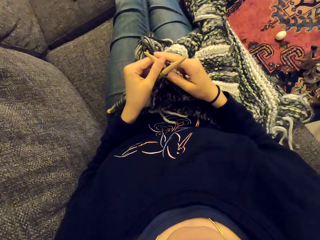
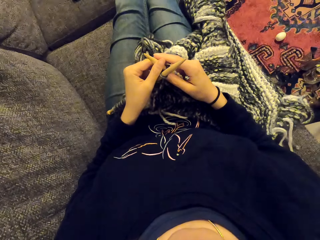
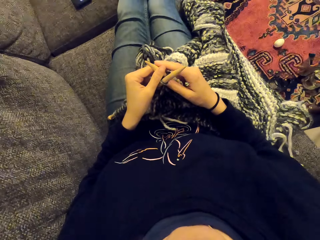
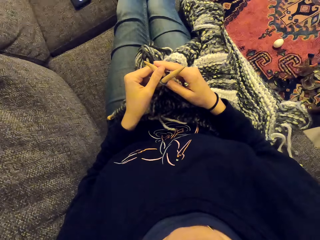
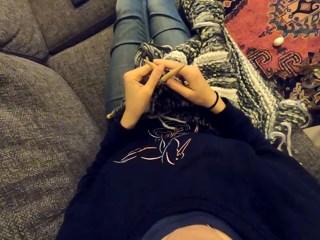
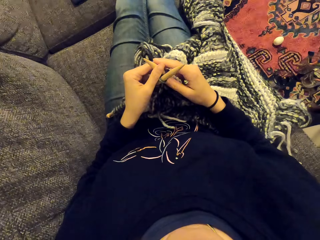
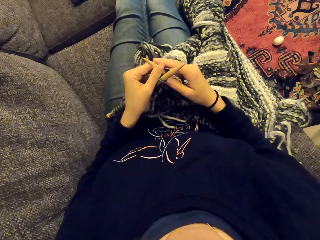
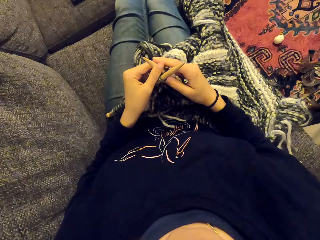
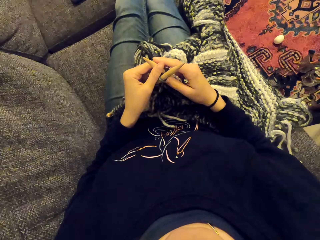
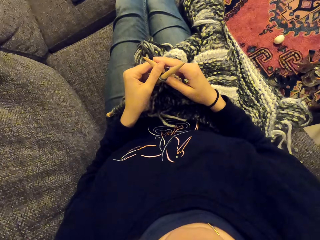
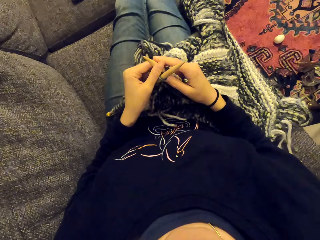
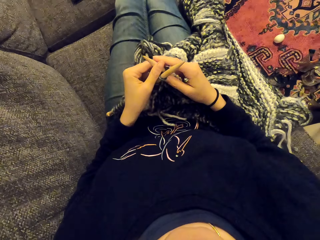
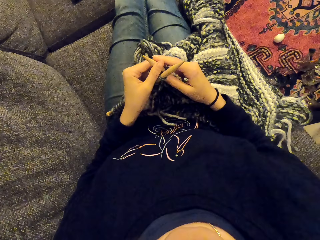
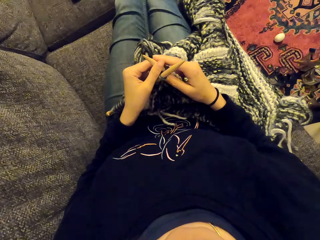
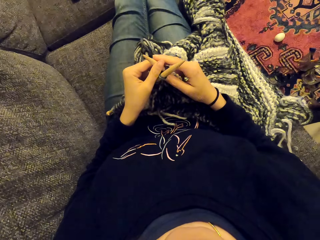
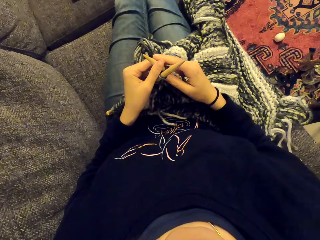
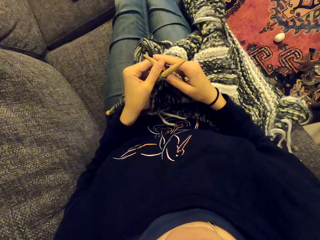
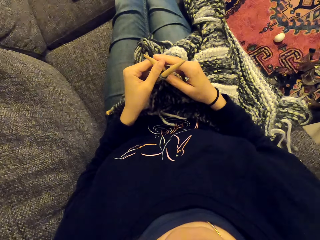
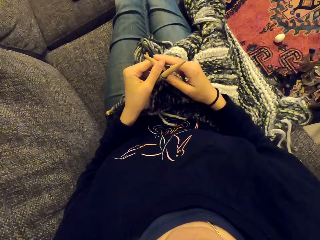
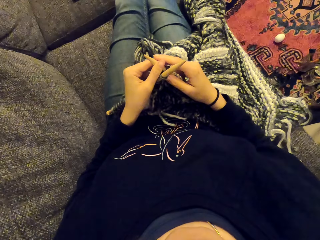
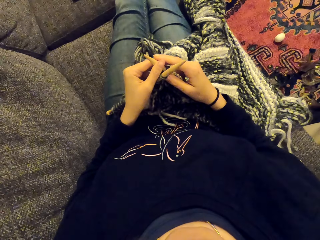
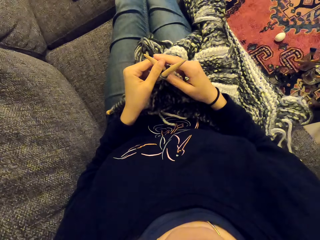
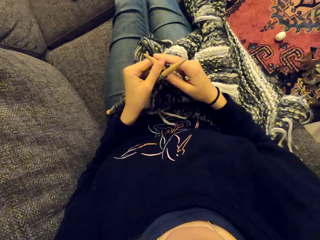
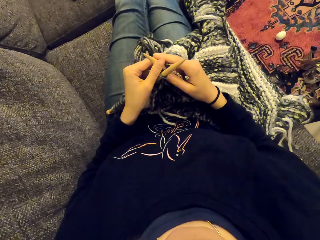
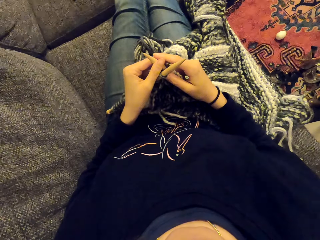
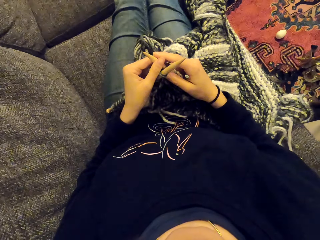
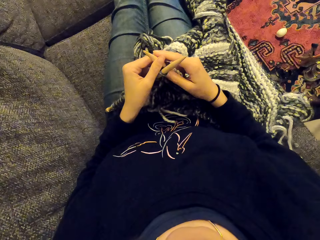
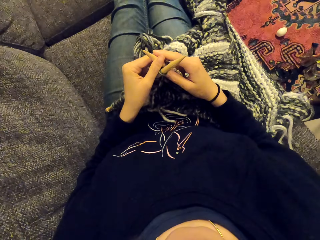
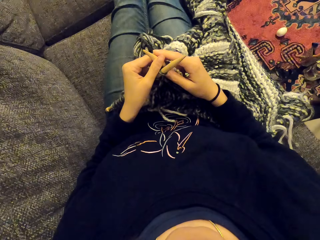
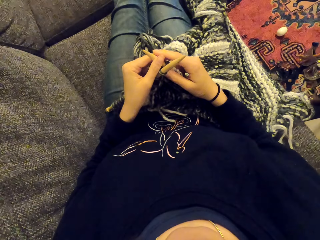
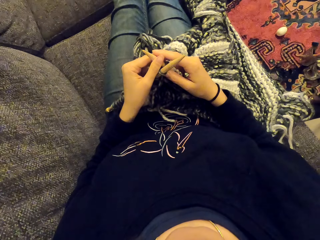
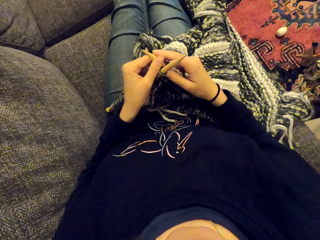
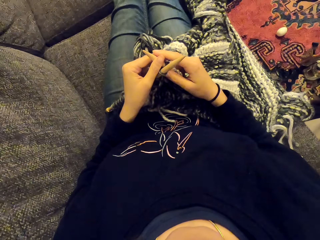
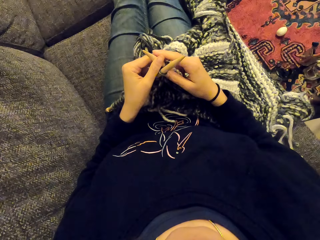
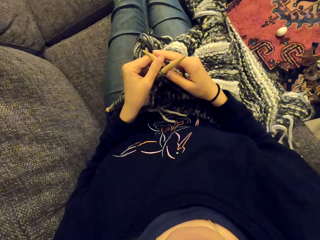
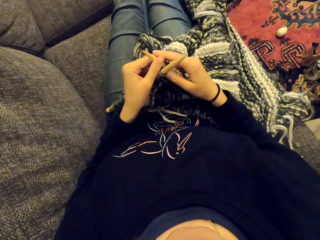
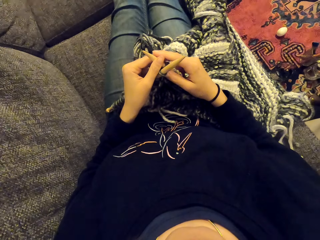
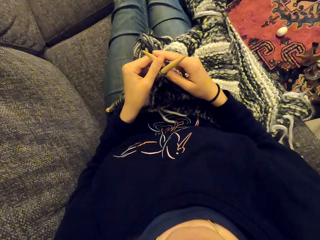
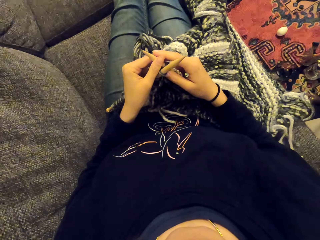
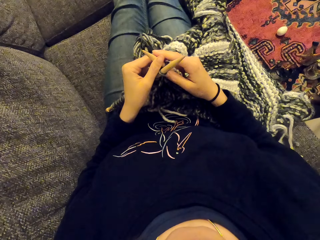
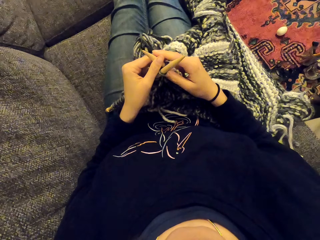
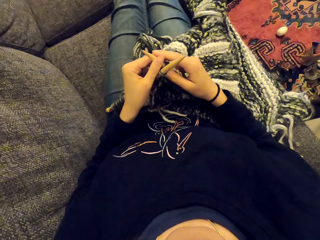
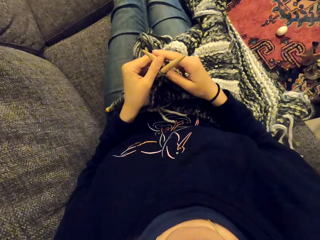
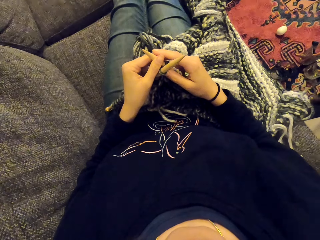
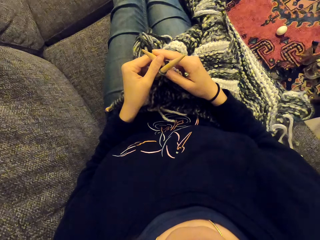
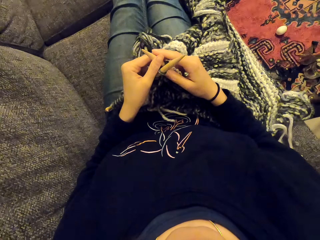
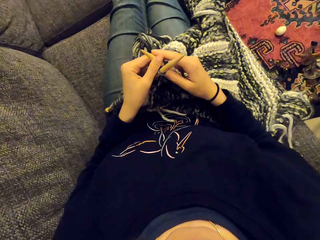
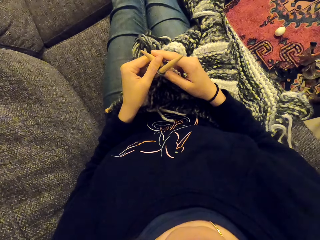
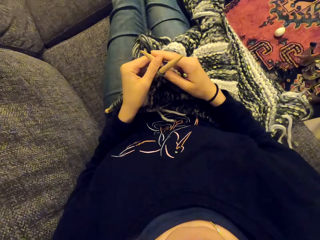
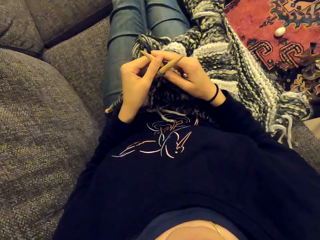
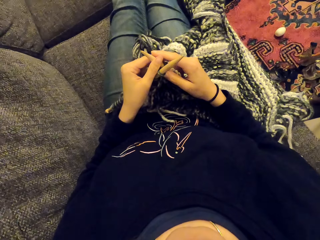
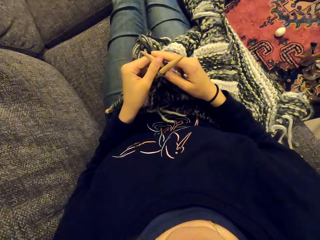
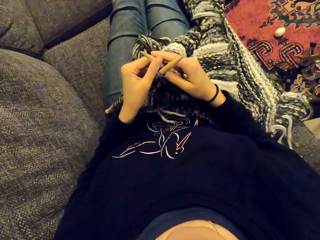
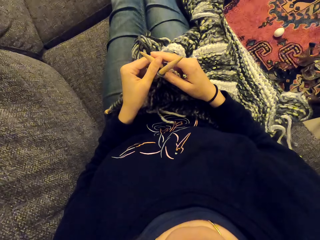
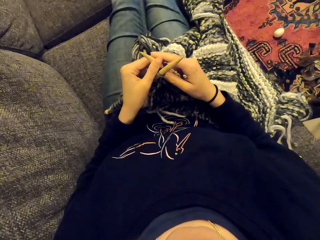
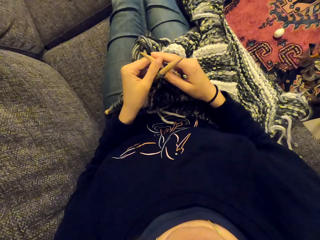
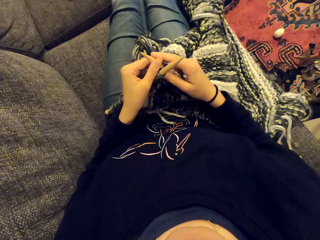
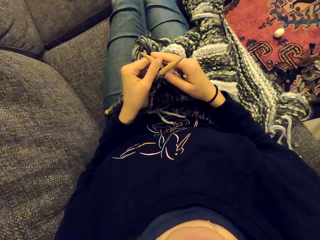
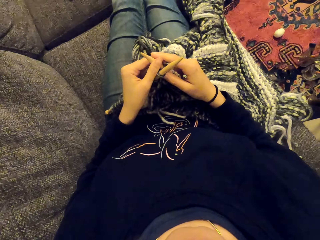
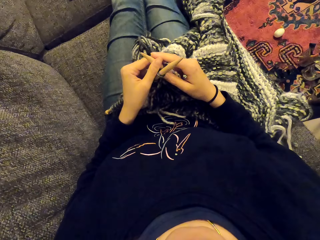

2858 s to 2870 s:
The camera wearer looks around the room.

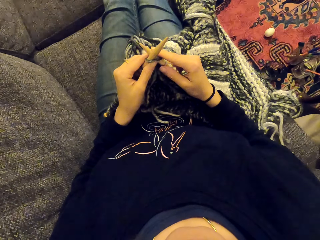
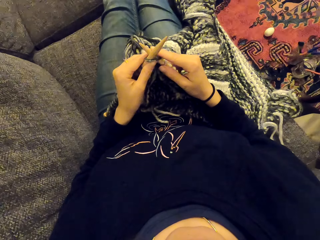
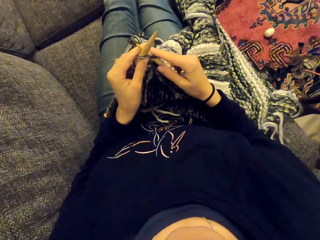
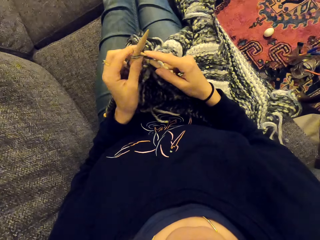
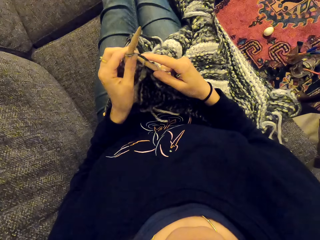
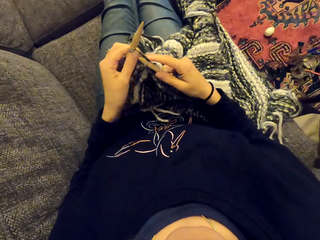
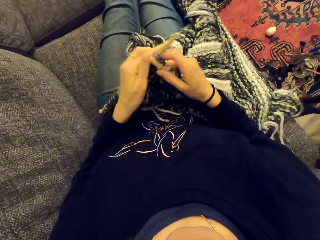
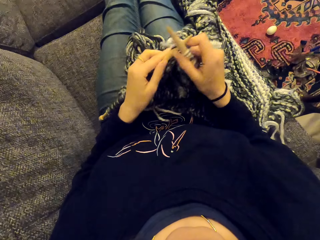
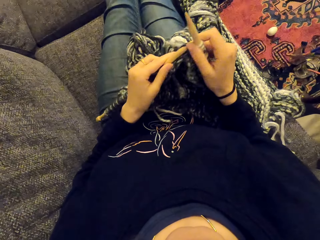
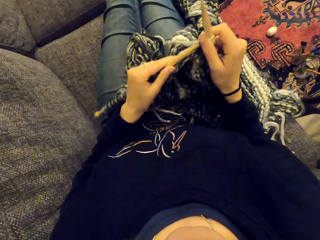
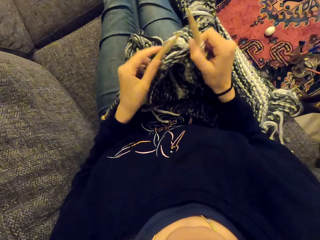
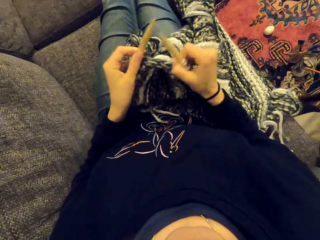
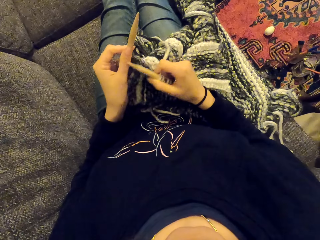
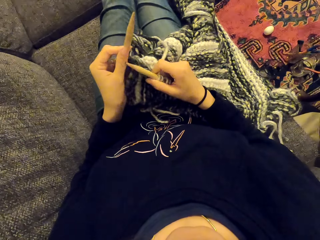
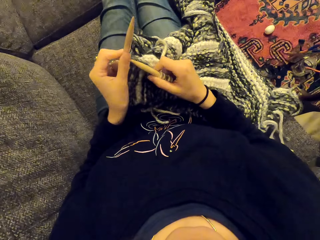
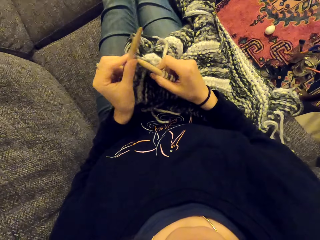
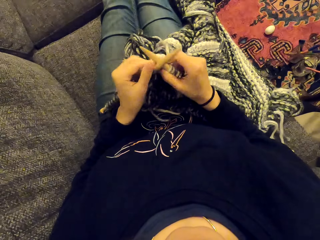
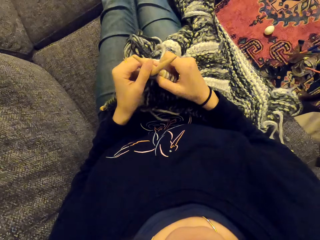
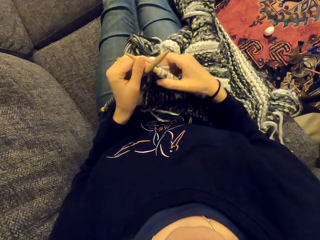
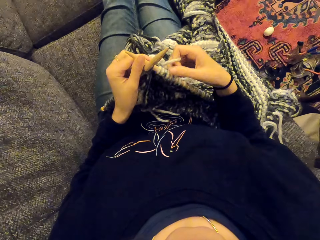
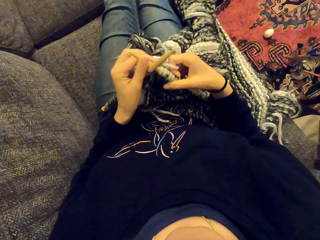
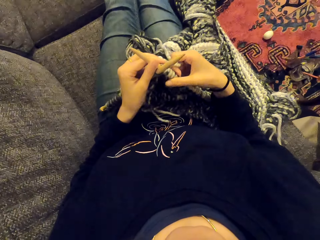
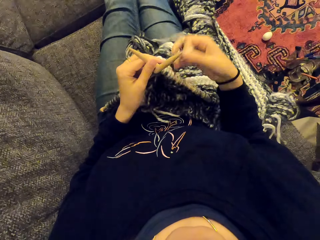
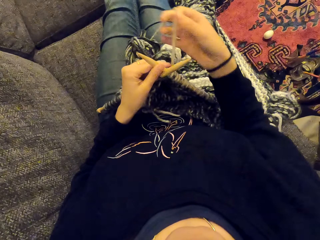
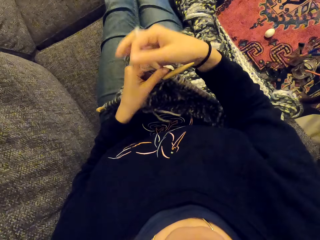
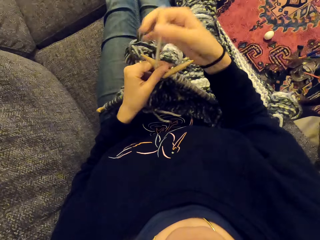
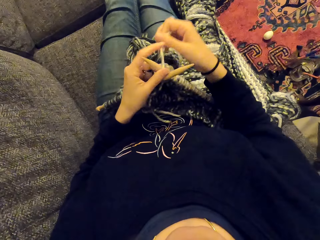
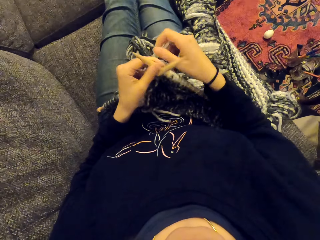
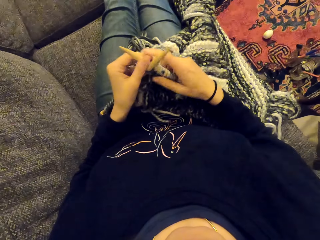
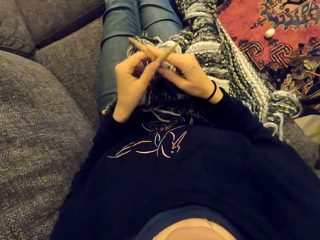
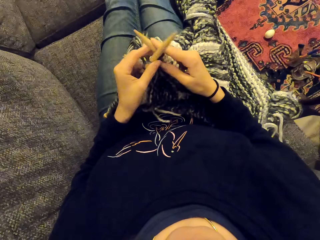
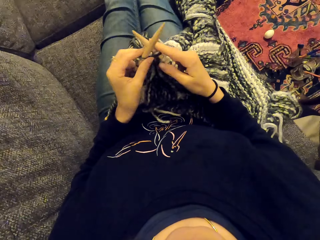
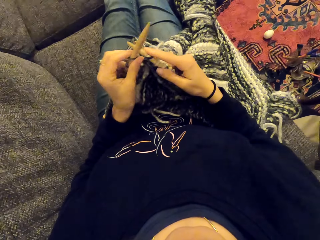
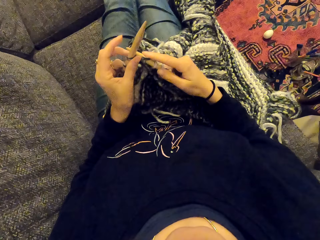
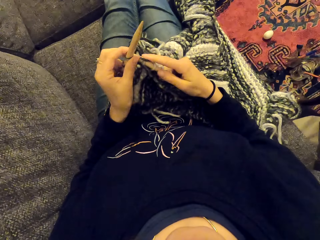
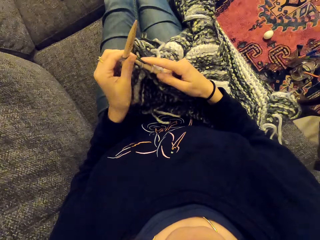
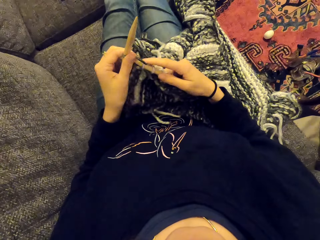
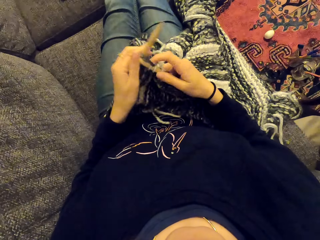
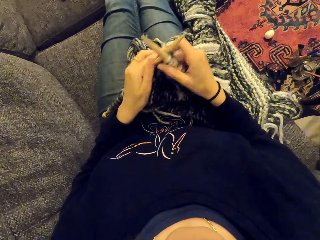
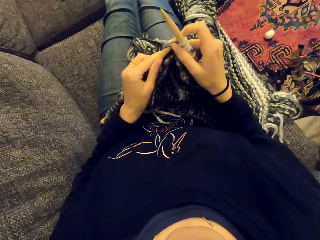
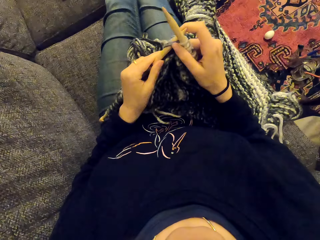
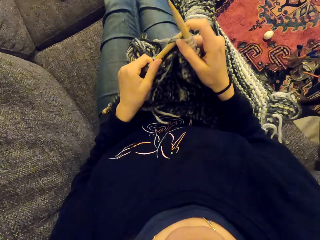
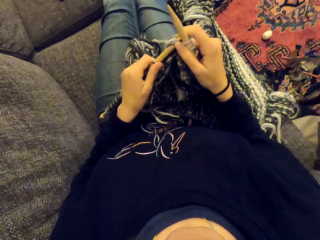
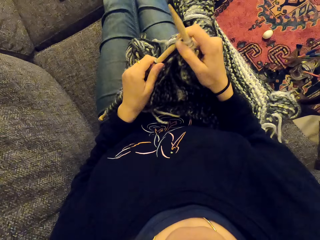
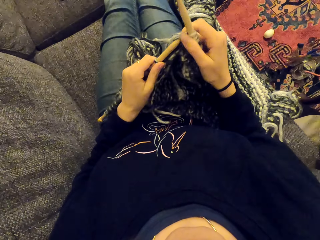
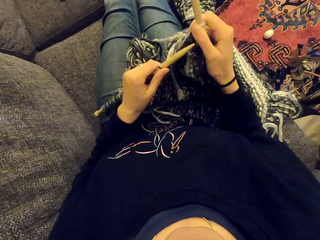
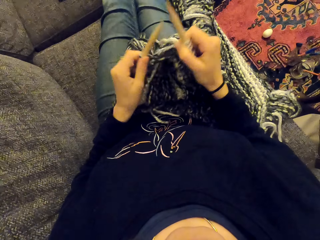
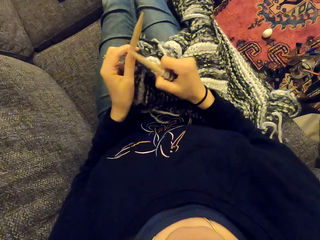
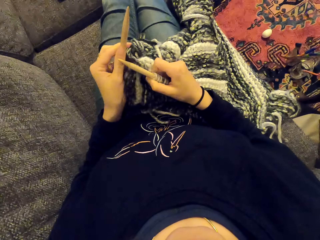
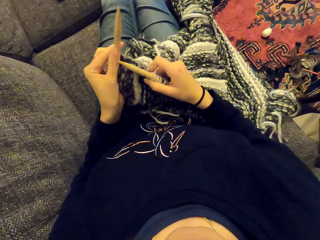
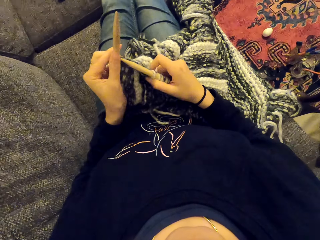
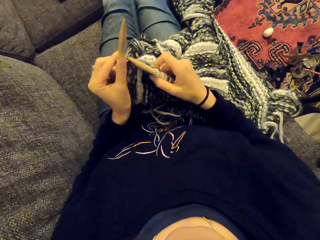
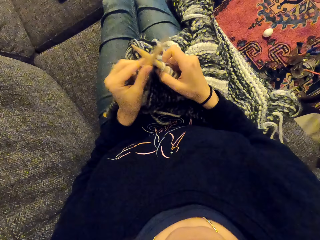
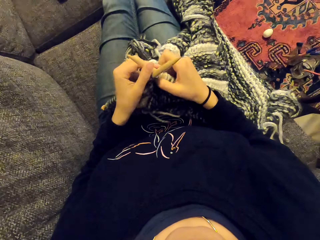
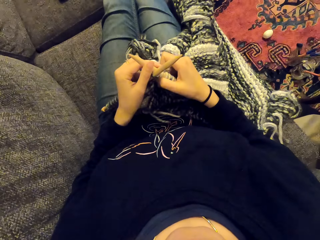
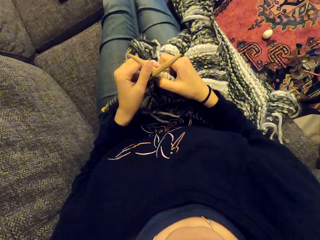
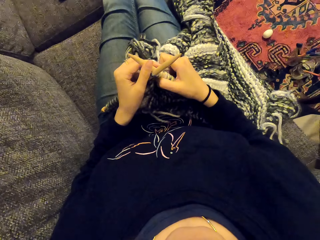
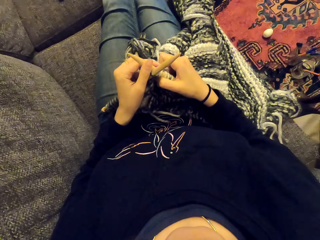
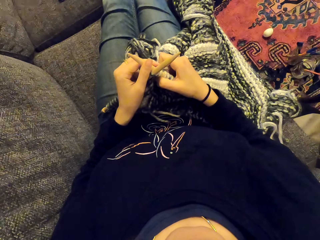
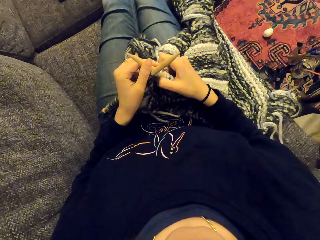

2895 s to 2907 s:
The camera wearer sews the piece of cloth. They knit the fabric.
